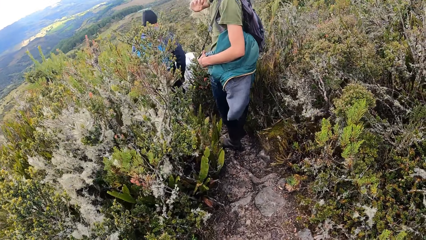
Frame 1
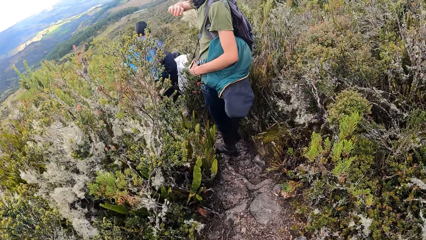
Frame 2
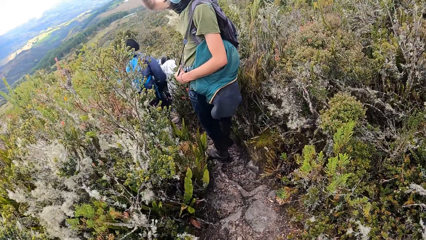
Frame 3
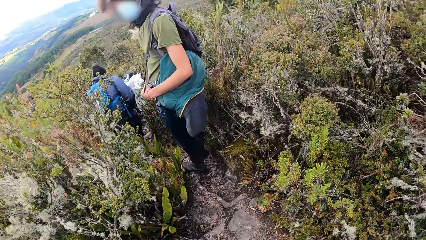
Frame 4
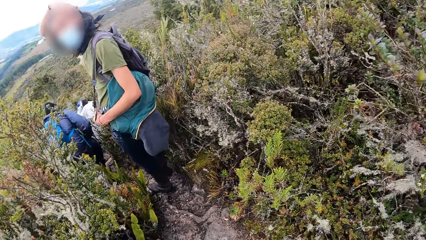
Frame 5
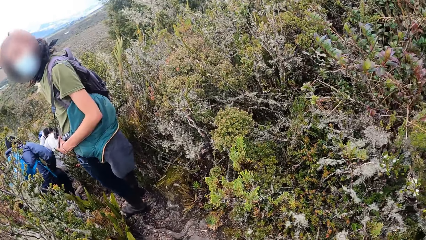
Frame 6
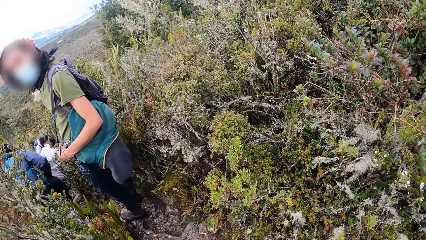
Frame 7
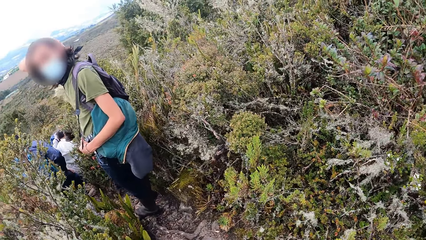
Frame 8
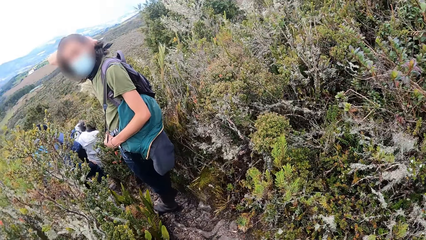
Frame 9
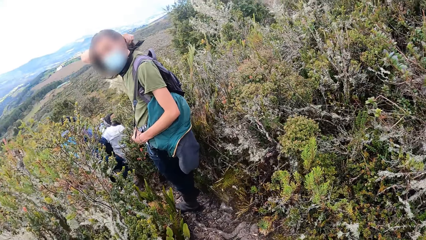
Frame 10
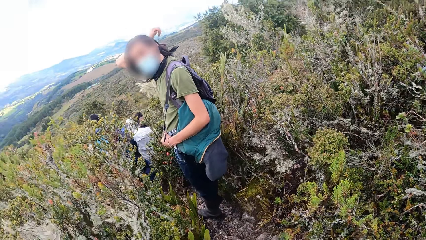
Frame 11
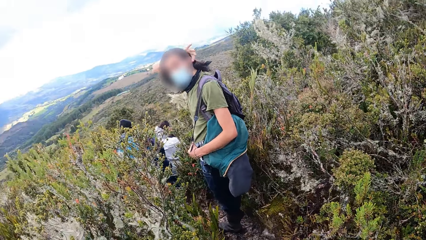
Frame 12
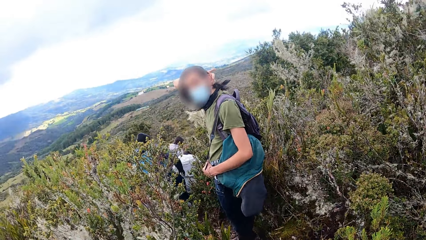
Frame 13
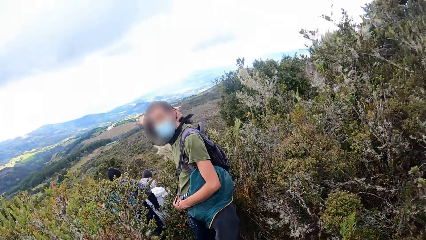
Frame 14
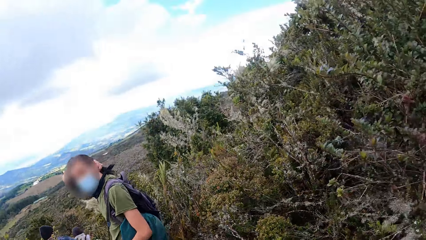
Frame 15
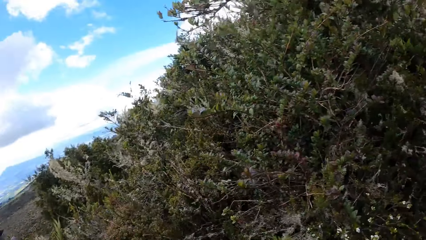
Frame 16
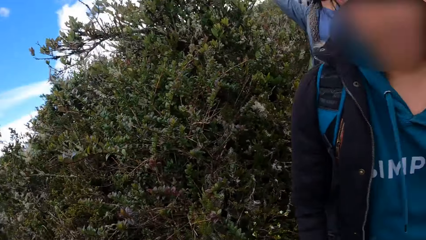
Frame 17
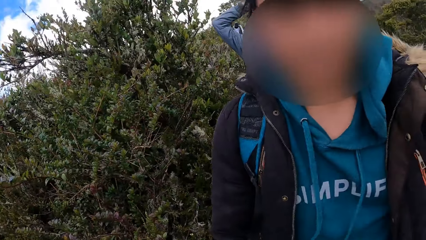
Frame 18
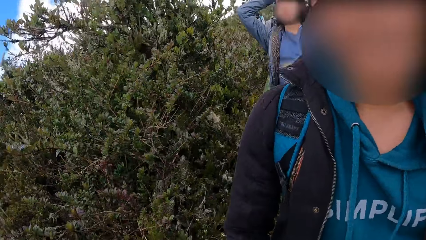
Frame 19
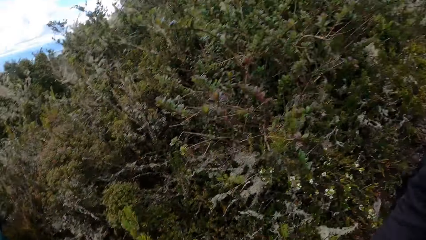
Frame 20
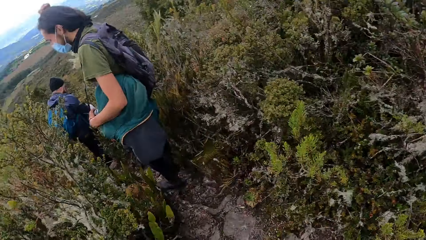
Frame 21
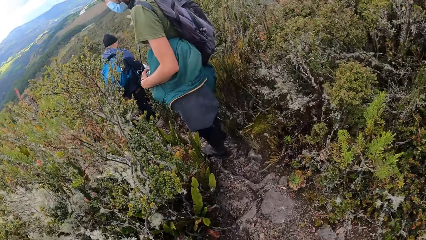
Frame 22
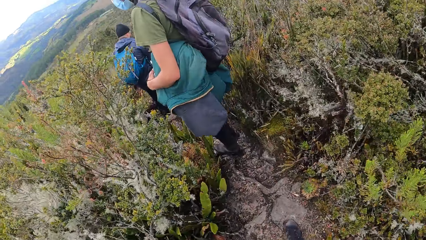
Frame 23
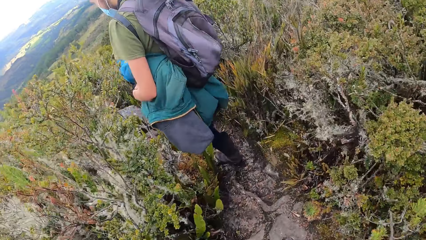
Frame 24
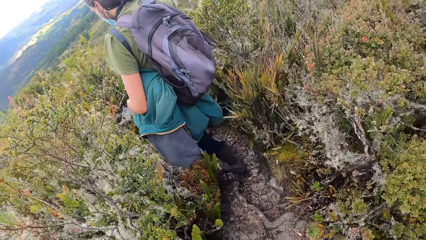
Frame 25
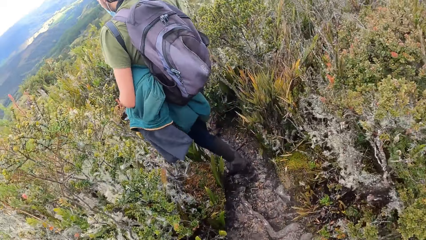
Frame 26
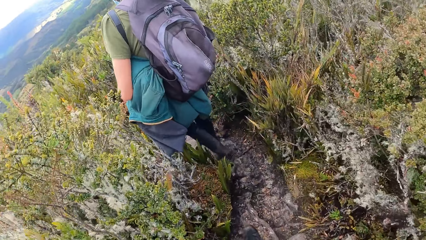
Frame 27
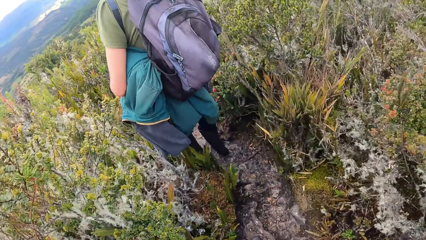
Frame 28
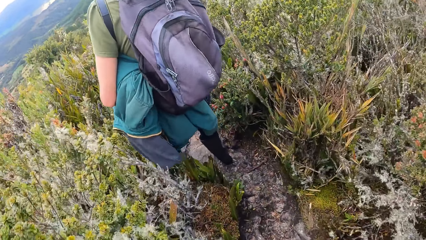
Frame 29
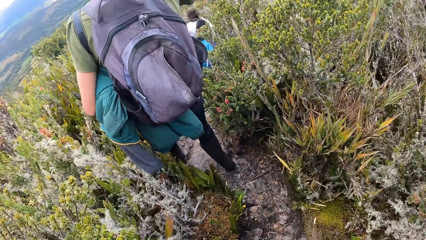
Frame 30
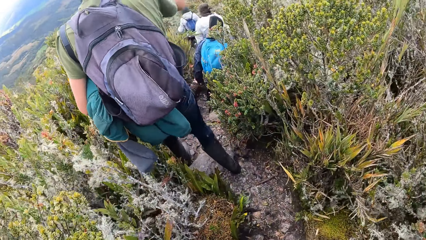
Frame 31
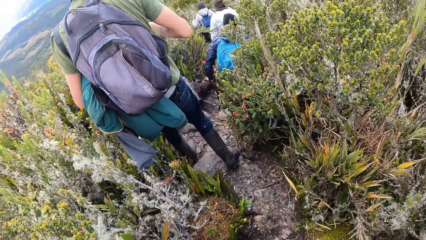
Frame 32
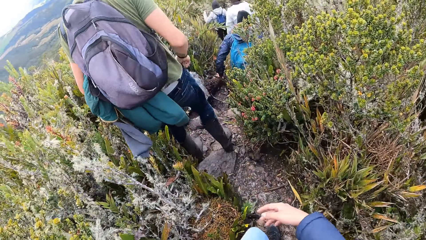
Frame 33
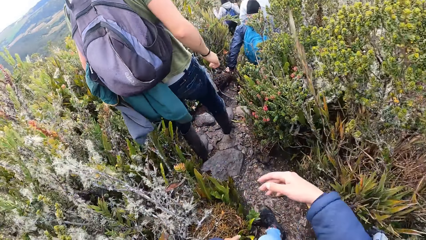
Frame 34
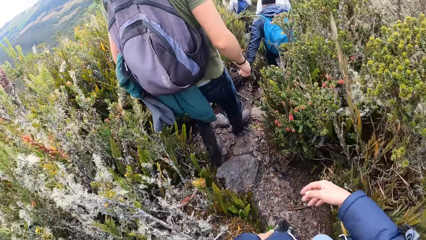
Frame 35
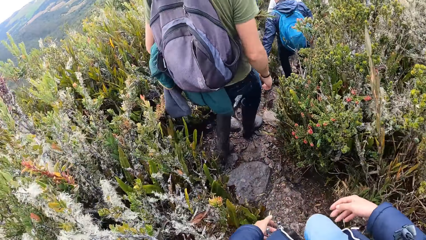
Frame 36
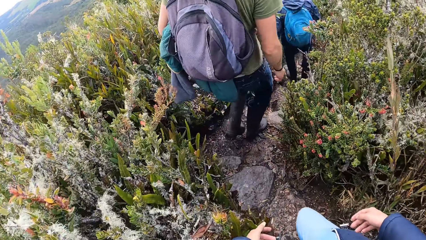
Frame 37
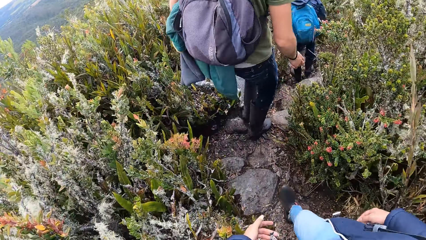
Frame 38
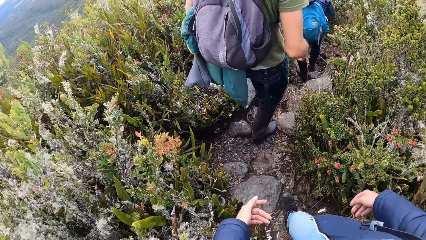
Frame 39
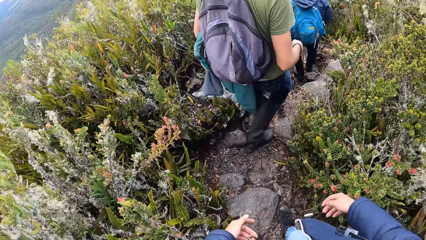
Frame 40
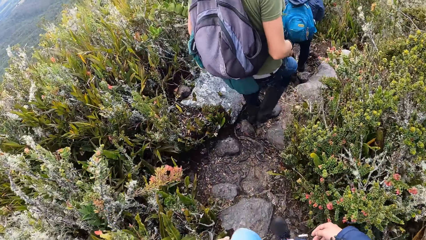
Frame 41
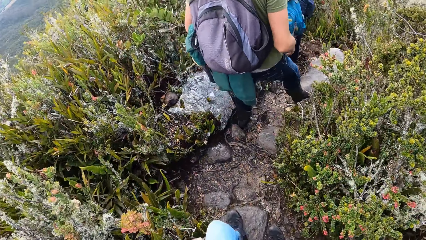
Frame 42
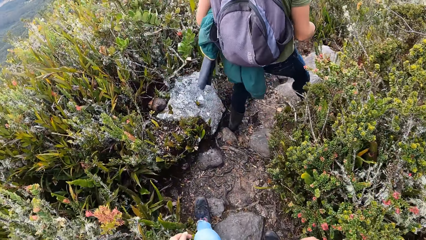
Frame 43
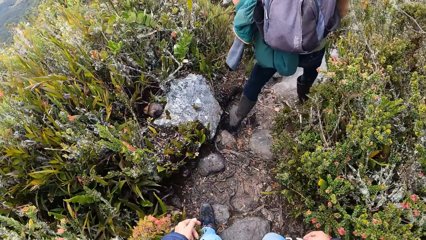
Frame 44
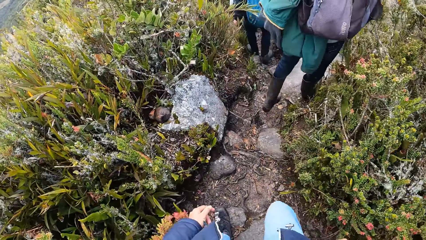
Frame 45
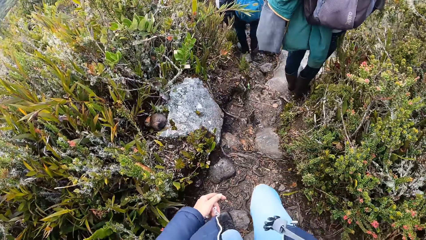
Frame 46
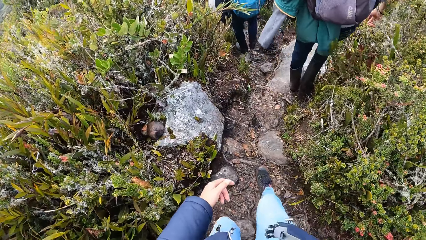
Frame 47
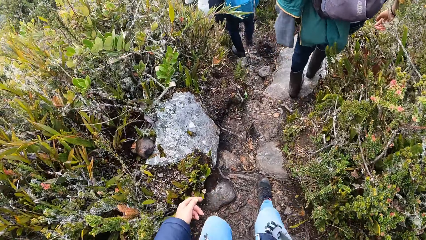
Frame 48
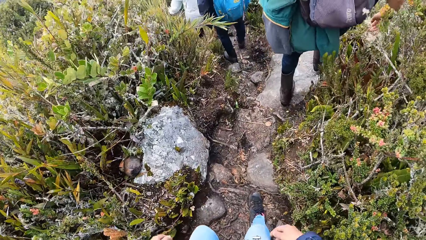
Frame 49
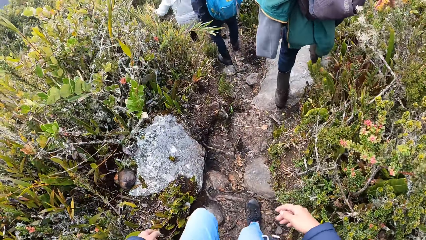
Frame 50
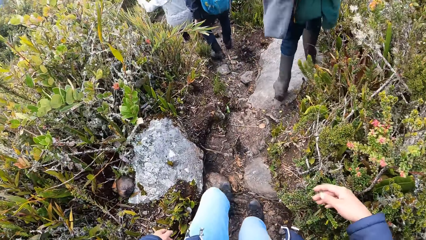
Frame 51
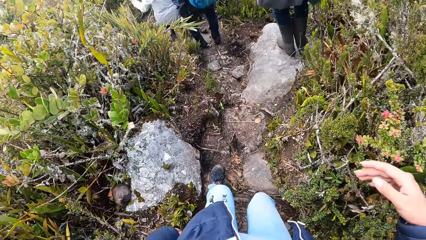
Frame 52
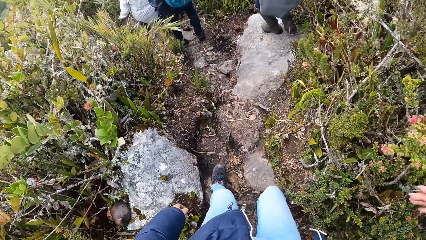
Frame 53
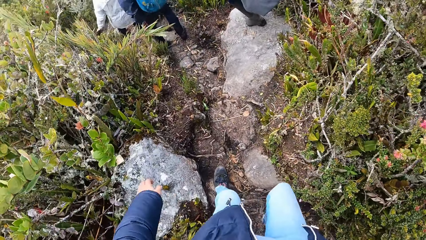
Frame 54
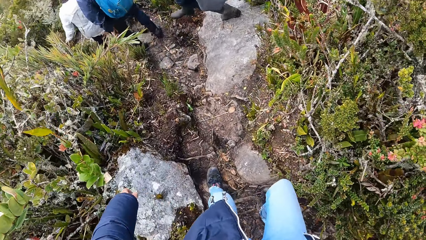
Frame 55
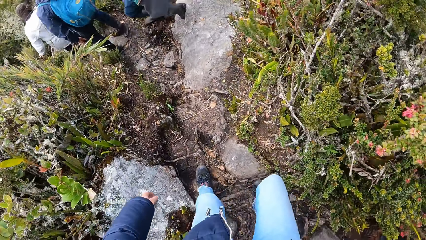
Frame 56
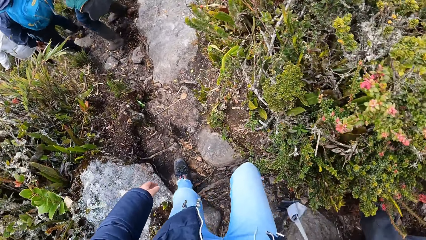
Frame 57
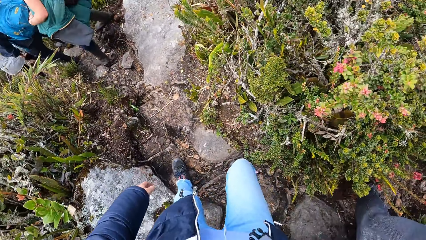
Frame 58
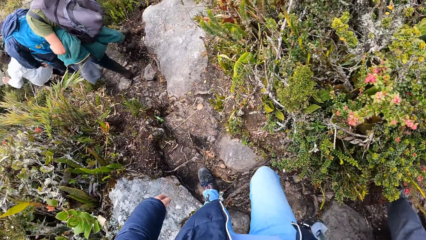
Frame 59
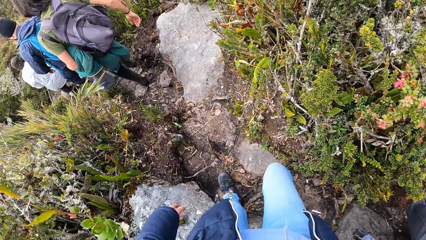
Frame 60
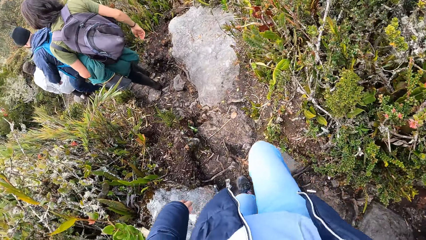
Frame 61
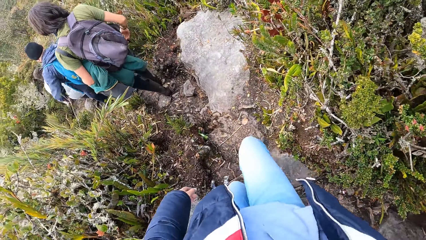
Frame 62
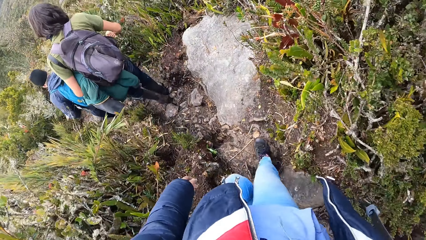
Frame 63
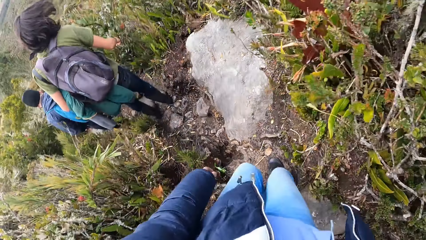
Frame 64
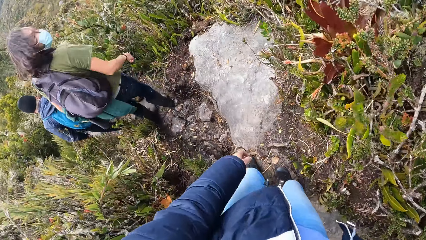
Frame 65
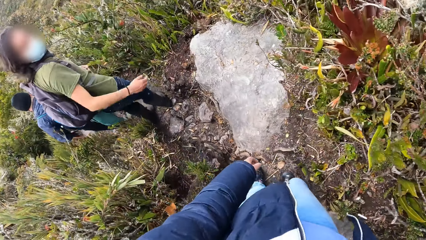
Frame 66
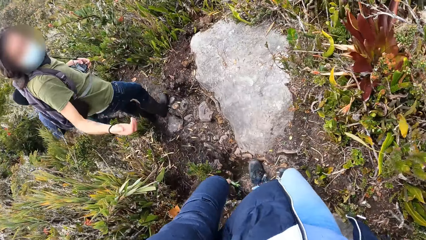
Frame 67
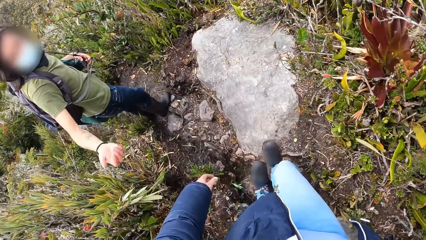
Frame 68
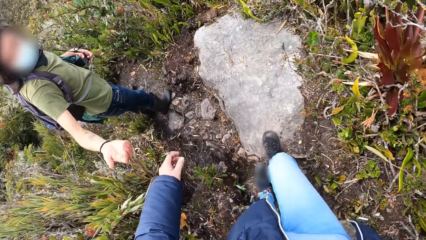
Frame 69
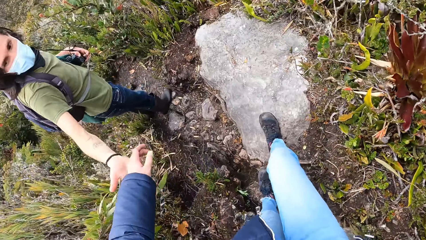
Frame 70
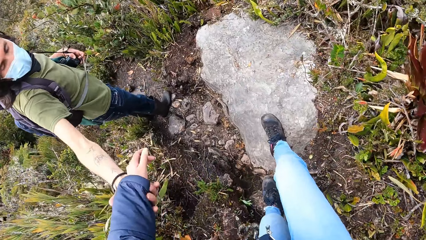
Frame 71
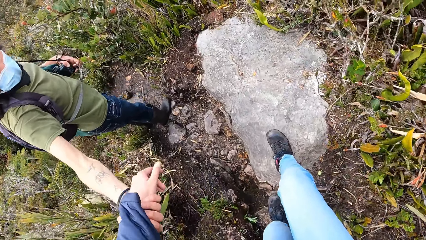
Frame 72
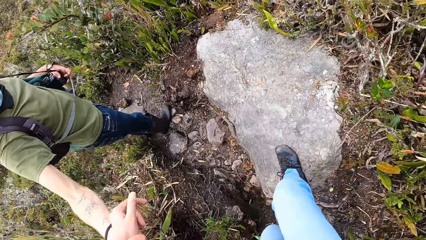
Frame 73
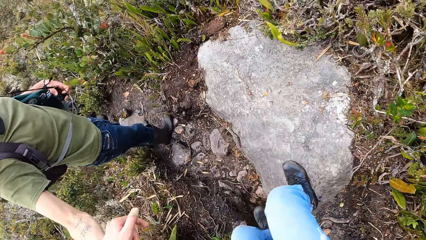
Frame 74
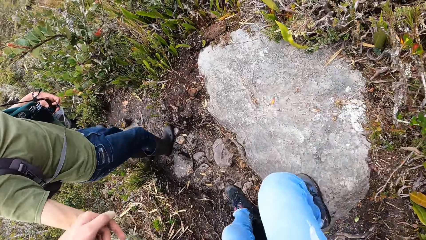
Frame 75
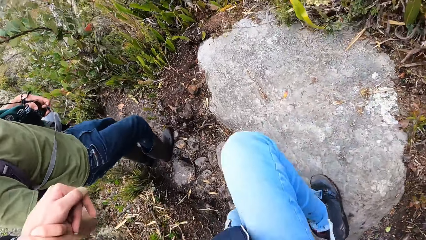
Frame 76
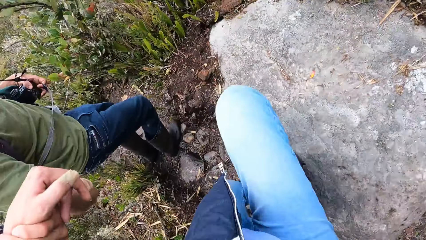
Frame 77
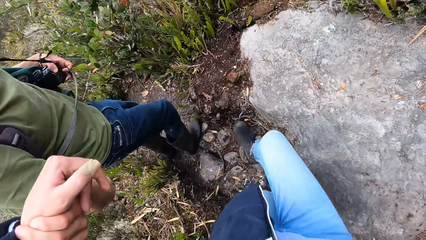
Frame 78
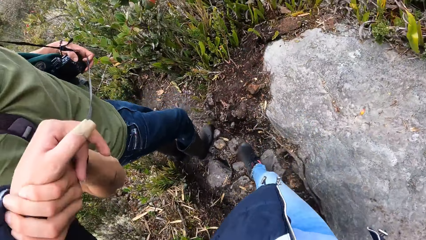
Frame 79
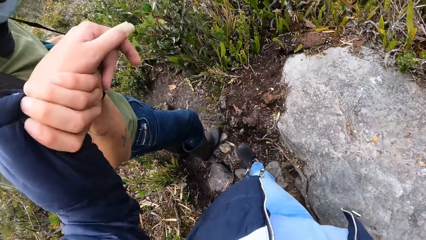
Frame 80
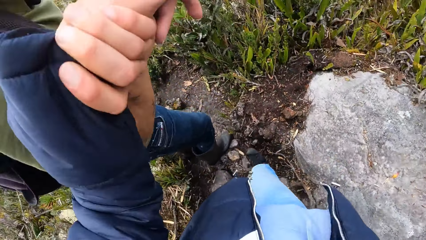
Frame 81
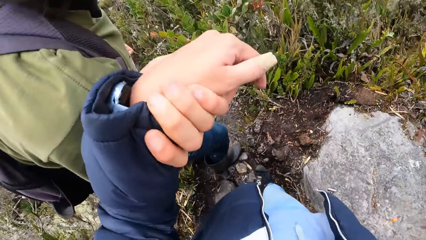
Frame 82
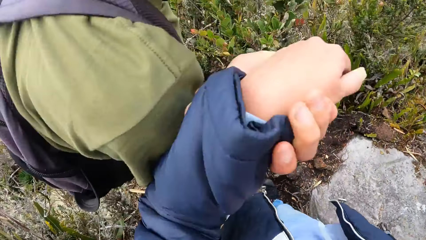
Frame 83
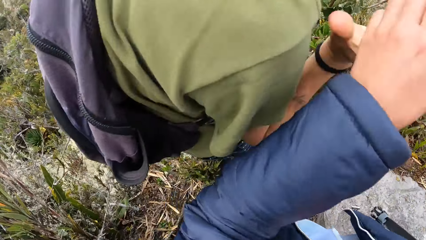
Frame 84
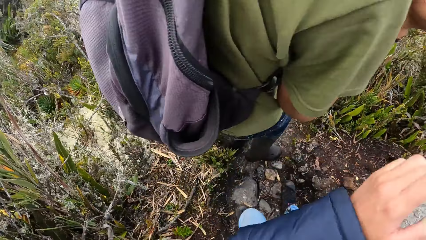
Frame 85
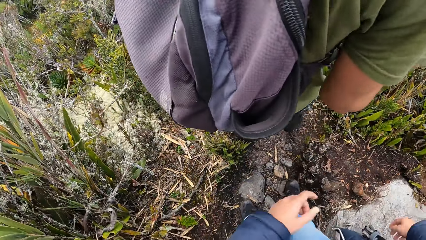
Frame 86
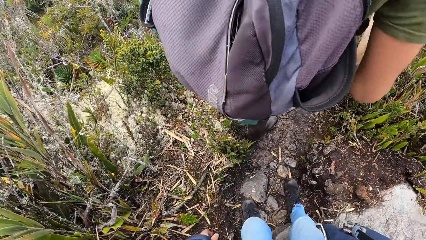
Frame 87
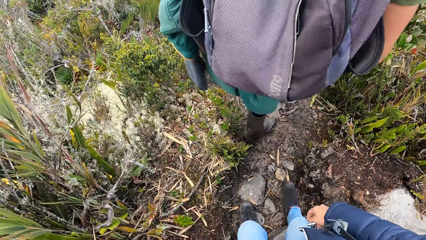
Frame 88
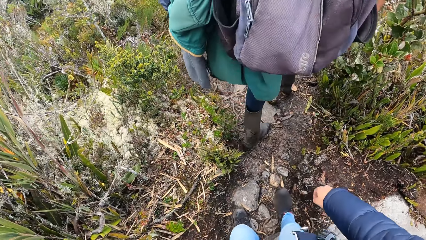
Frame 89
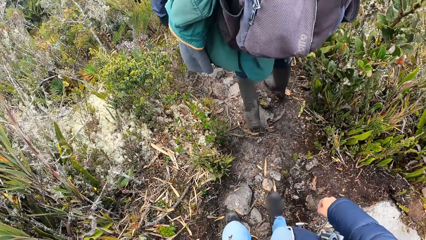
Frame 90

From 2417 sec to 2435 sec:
A man talks to a woman. The camera wearer looks at the man. The man walks down the mountain. The man holds the woman's hand.
